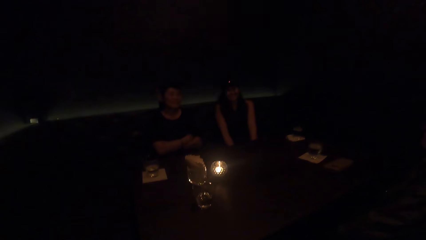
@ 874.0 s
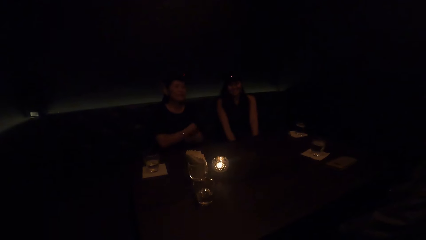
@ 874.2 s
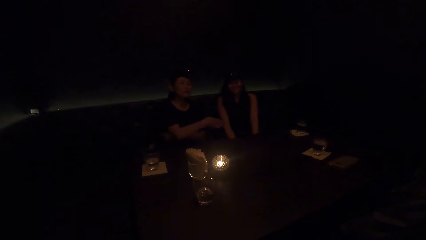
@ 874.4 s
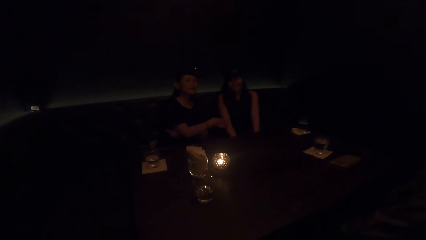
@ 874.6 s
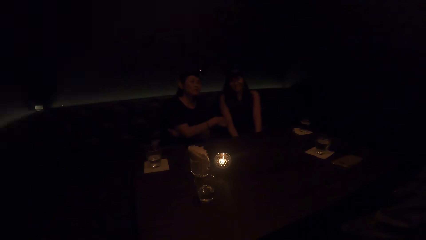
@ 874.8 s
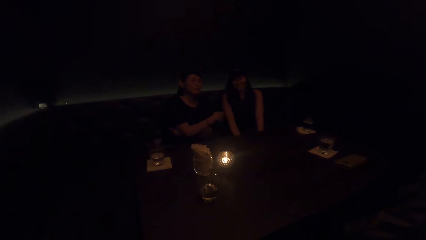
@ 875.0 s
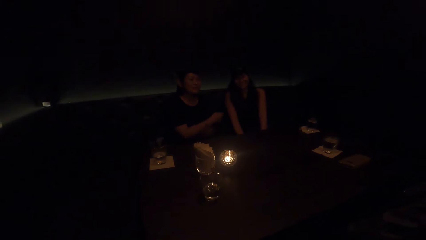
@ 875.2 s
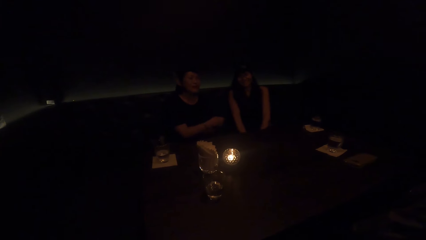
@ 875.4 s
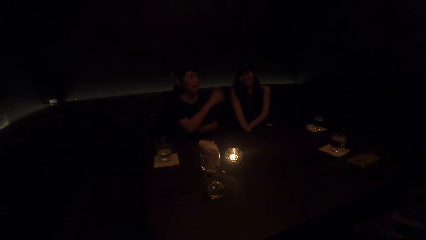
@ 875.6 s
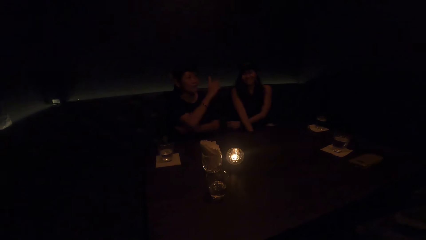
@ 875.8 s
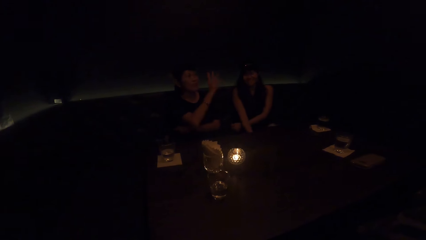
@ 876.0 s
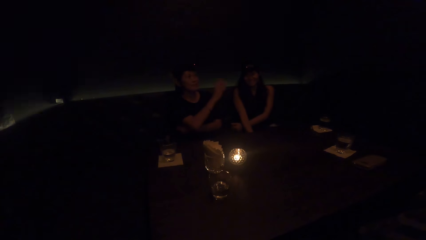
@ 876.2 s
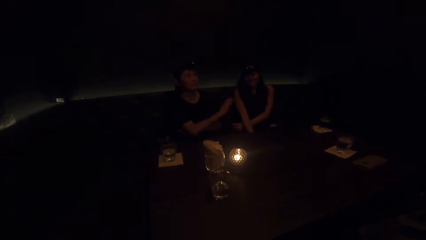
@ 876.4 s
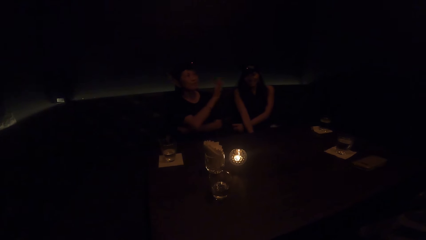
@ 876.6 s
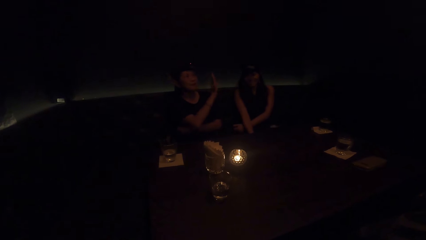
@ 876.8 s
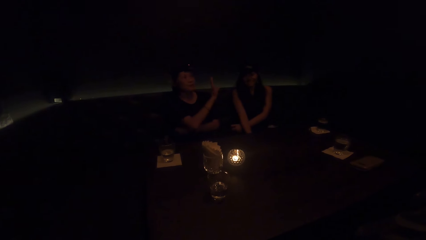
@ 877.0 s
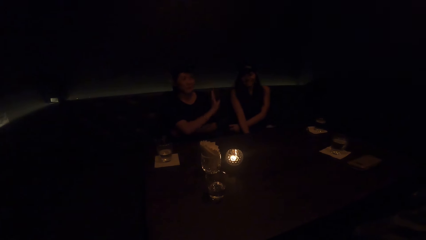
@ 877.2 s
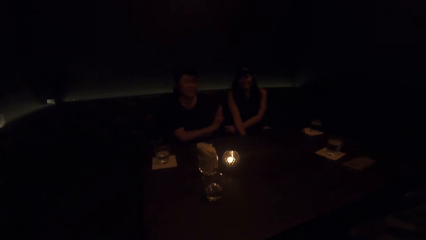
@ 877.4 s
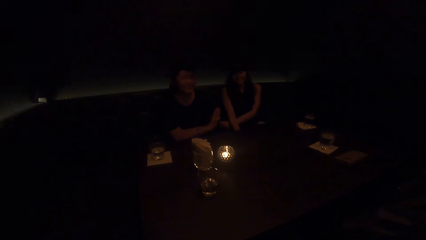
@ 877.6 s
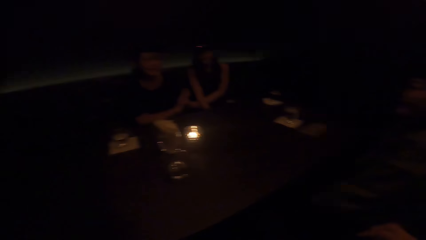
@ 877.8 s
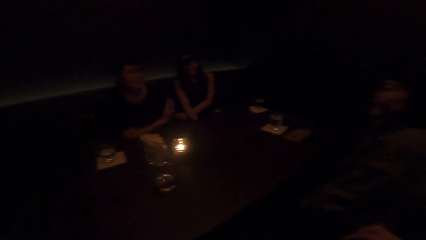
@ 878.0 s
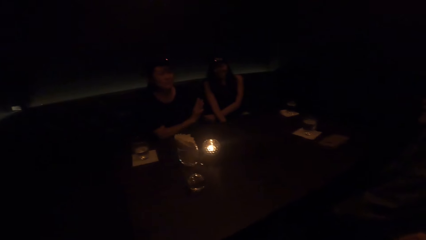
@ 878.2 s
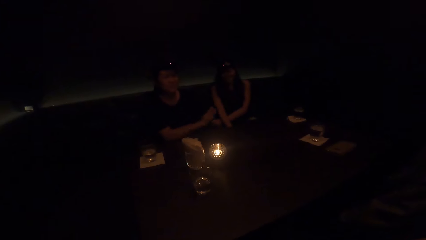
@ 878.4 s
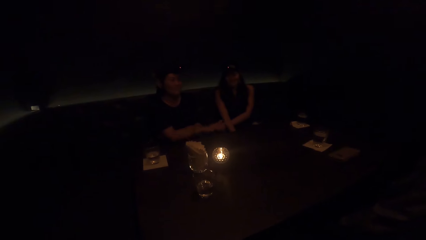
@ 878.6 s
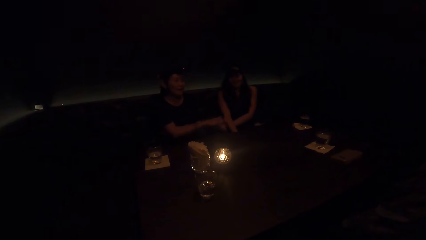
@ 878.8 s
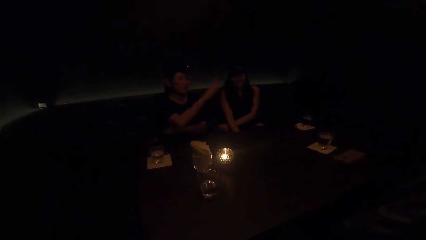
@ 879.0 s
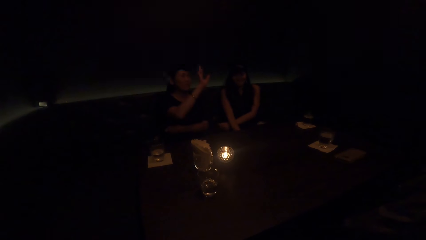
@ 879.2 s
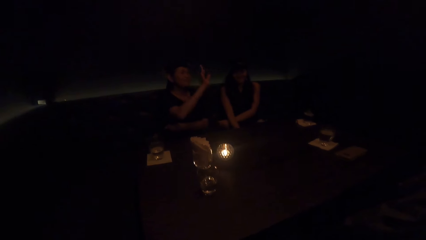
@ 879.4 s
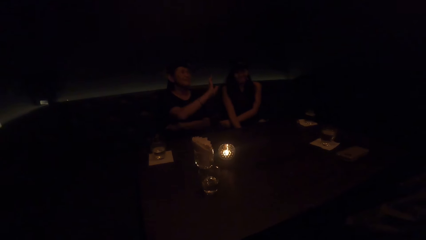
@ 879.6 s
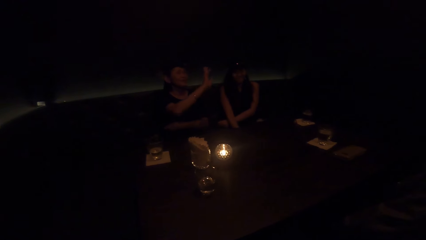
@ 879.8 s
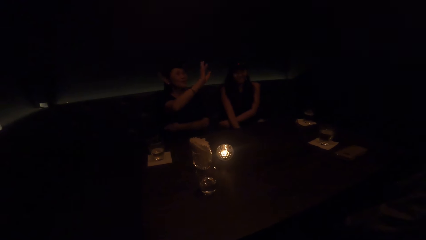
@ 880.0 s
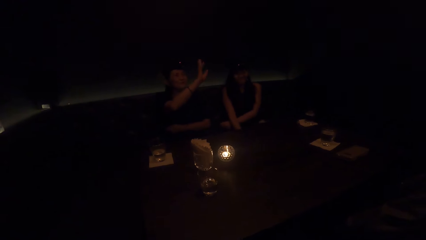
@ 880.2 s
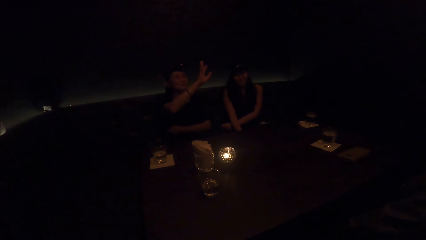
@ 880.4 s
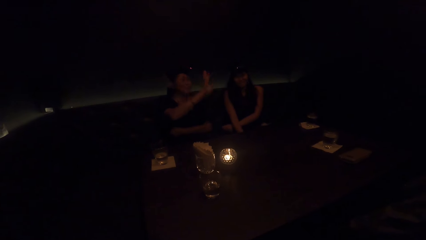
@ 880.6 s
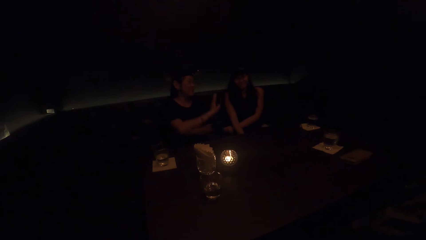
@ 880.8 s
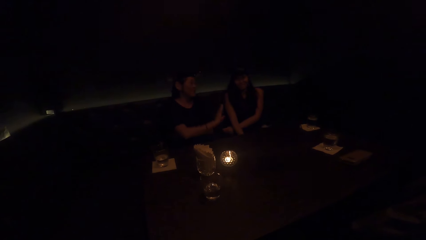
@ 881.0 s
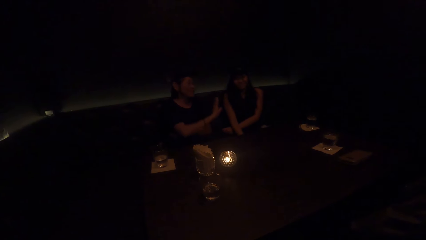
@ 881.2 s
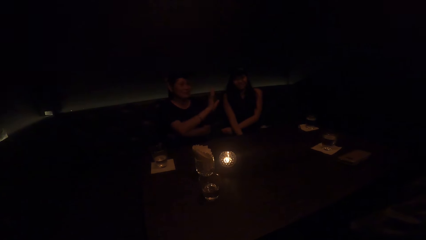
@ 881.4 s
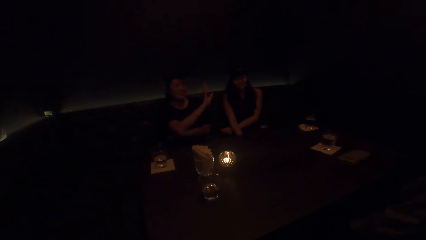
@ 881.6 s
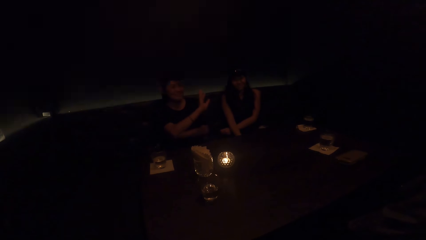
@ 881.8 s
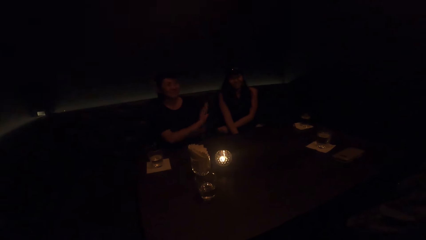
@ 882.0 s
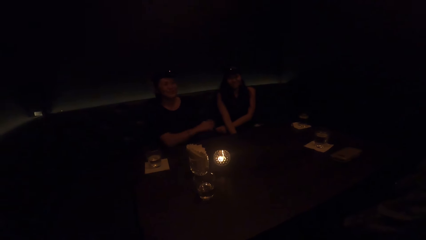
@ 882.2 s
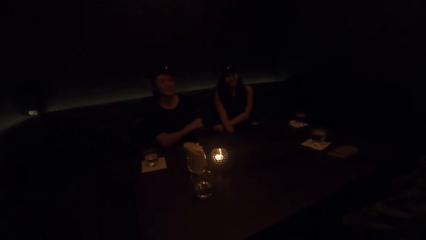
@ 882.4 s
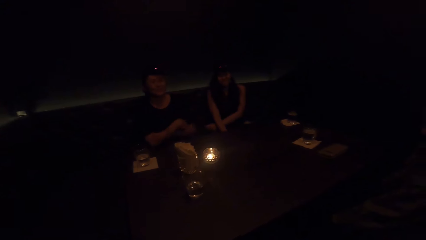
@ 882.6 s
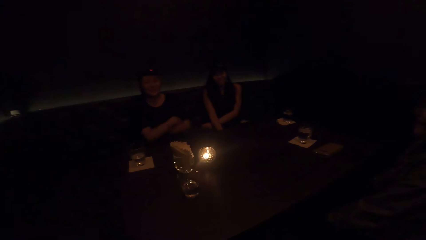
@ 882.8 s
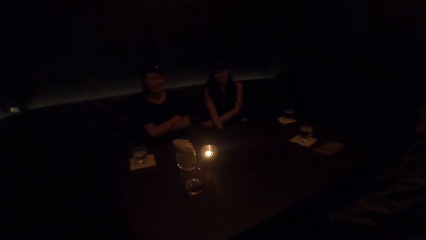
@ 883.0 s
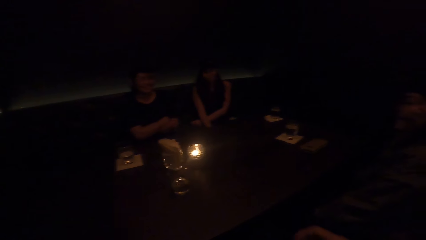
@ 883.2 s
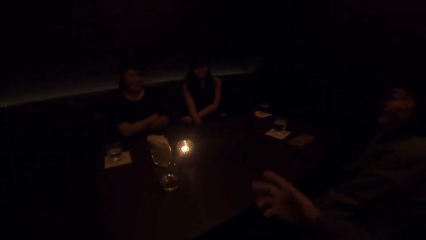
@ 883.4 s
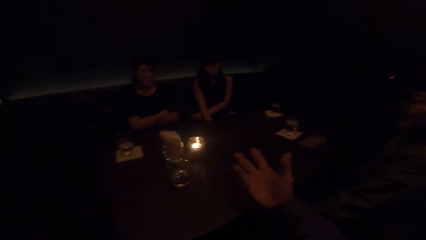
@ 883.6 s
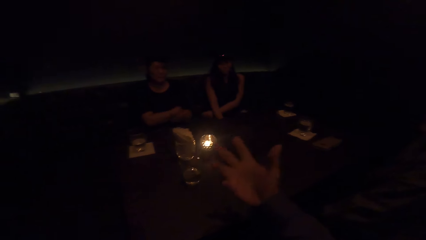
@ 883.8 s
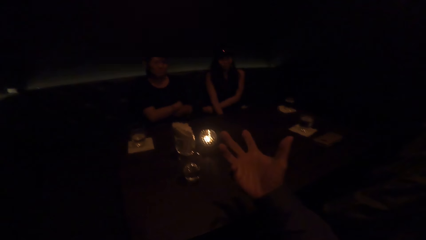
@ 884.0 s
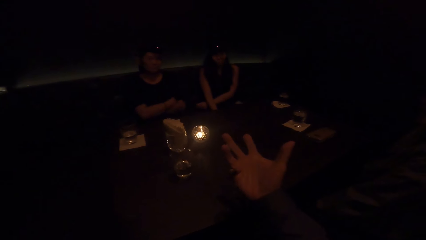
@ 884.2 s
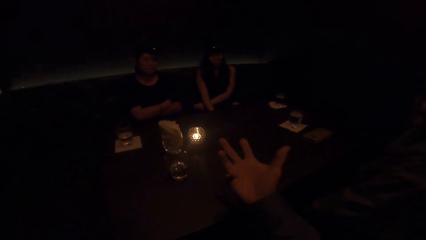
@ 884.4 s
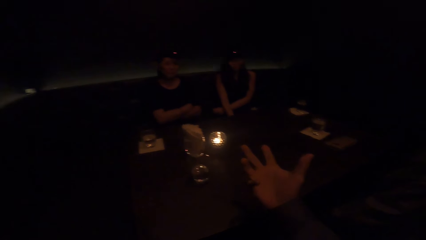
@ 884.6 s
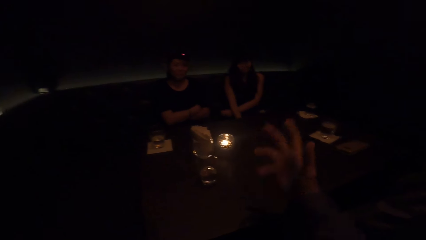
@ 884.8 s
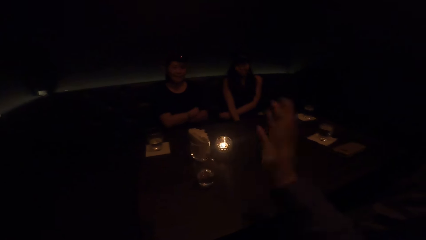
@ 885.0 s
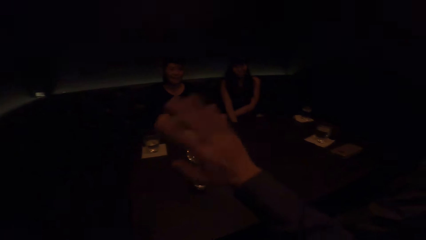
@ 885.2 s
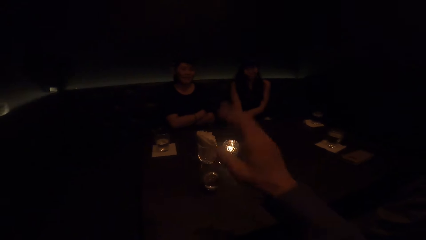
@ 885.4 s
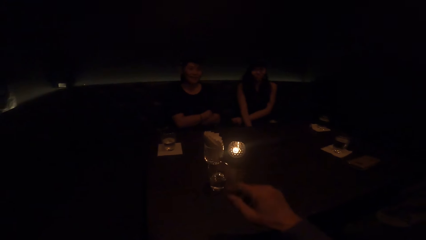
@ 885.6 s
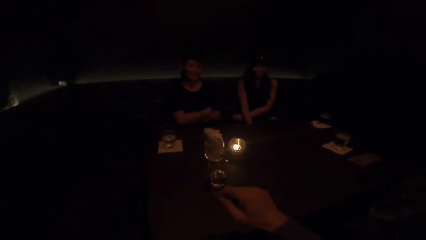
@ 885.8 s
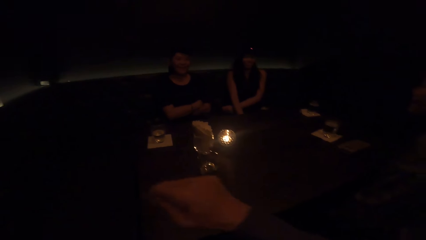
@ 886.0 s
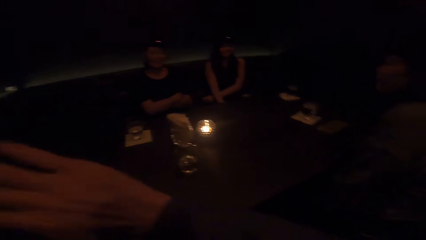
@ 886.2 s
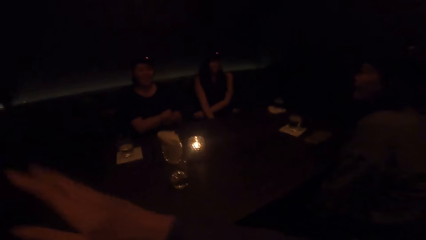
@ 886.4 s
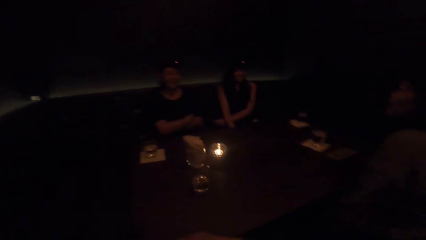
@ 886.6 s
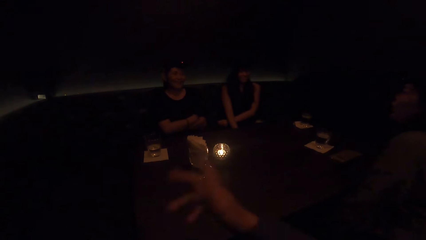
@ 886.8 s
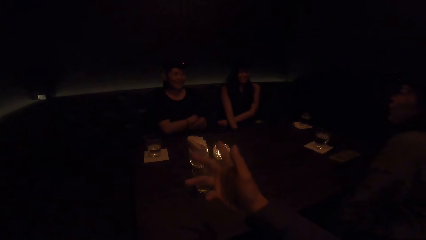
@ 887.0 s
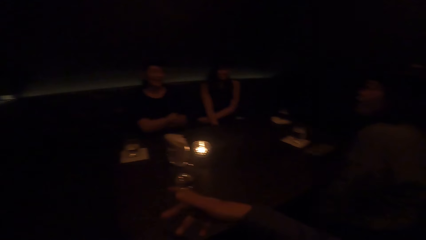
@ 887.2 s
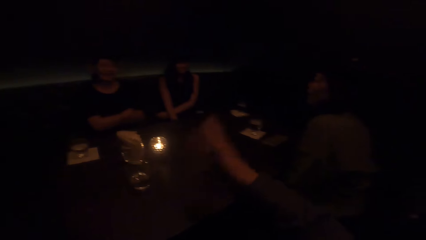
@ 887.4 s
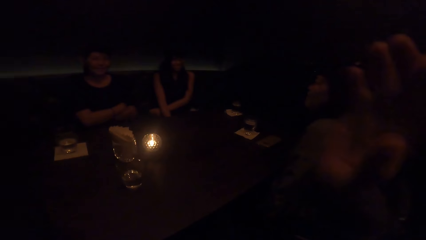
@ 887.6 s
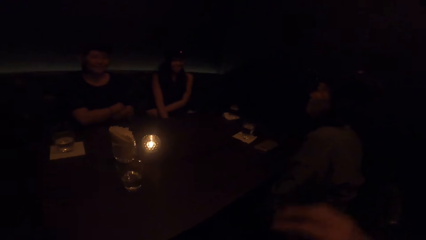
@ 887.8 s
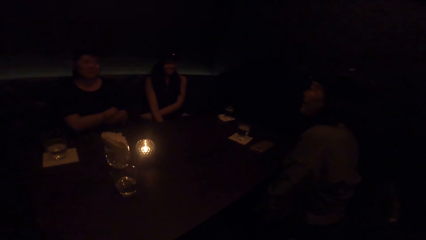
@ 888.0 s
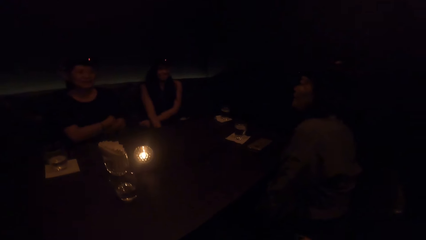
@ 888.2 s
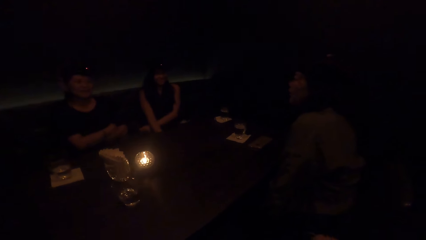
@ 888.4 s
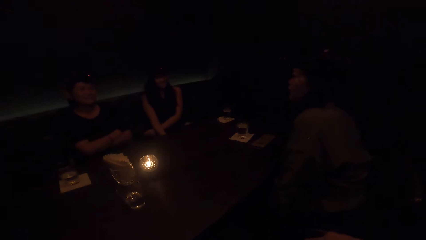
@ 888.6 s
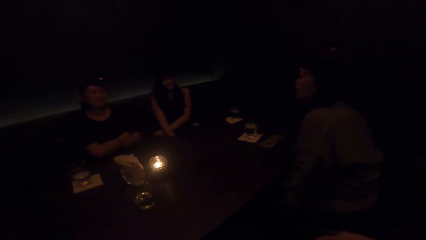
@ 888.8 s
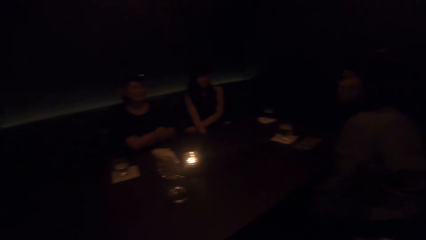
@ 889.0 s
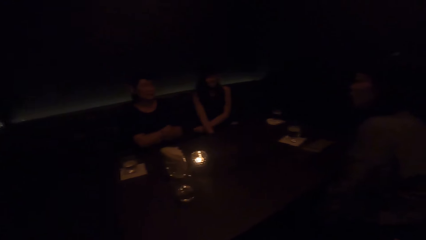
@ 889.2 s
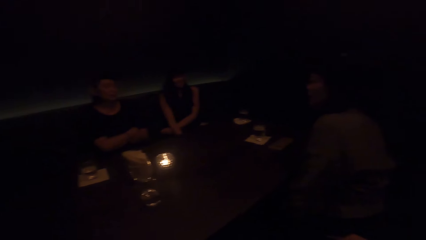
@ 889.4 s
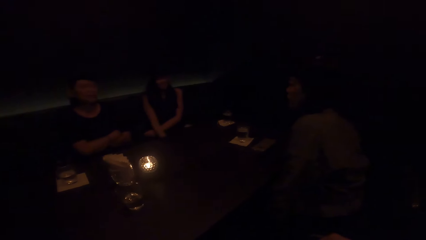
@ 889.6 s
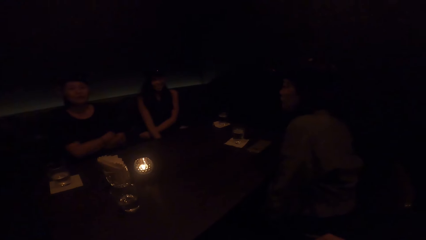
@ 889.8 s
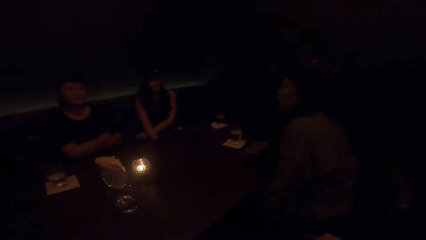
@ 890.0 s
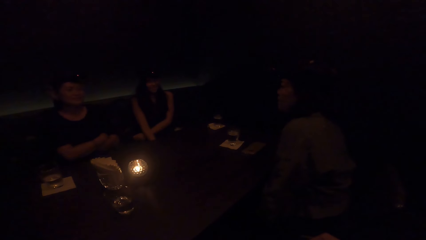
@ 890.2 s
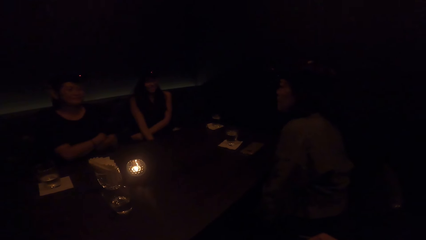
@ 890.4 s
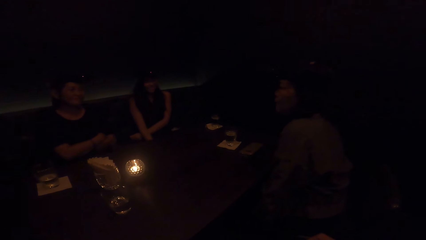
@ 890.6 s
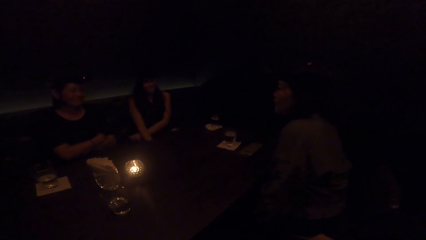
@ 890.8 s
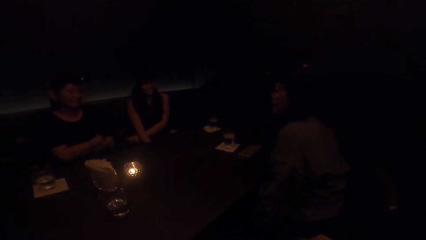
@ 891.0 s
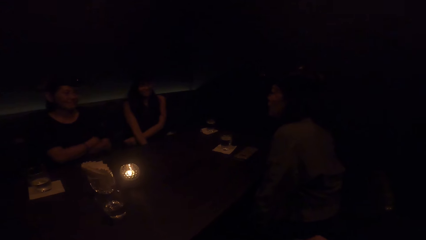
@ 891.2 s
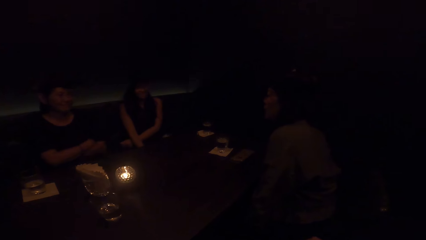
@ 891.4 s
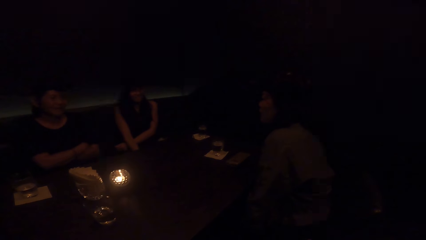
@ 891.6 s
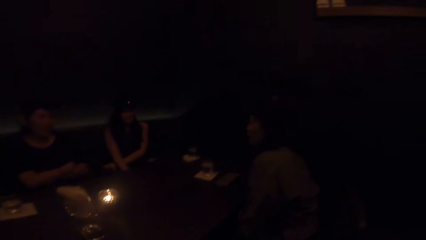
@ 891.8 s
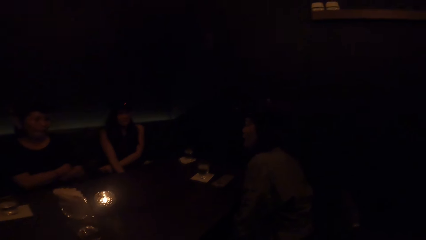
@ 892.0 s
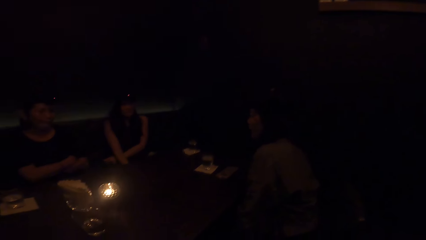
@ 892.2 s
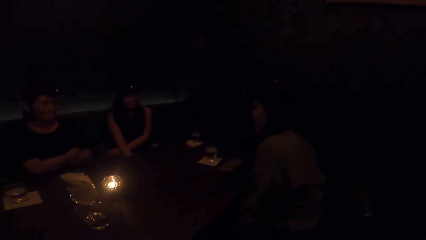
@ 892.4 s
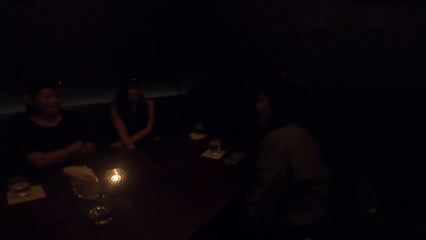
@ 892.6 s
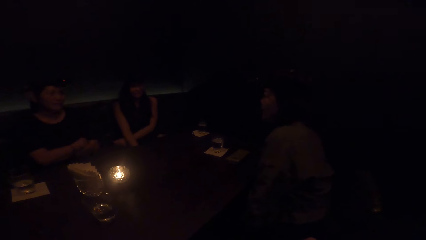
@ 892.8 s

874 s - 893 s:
A woman interacts with the camera wearer. A lady touches another lady. The first lady sways a hand. The other lady moves hands. The first lady crosses hands. The camera wearer interacts with the woman. They sway a hand. A man talks.
